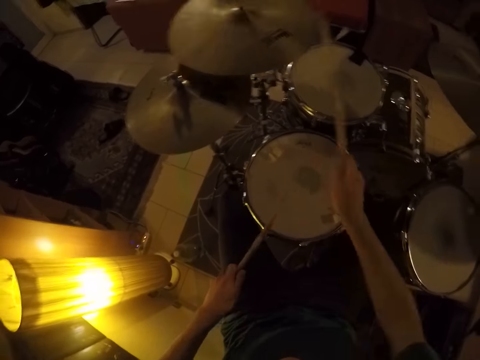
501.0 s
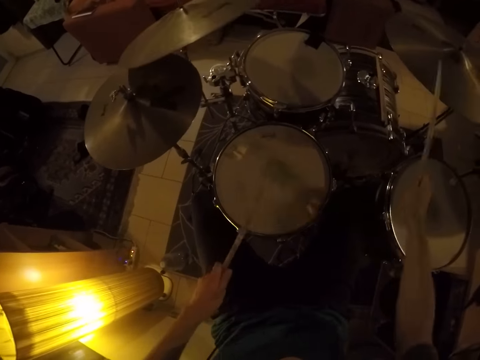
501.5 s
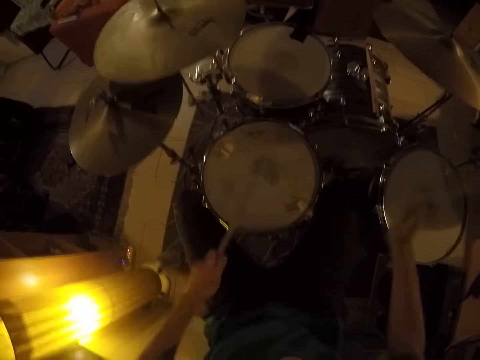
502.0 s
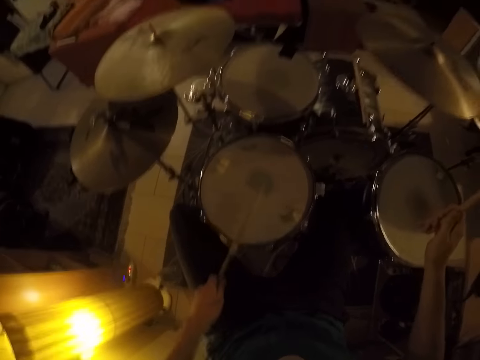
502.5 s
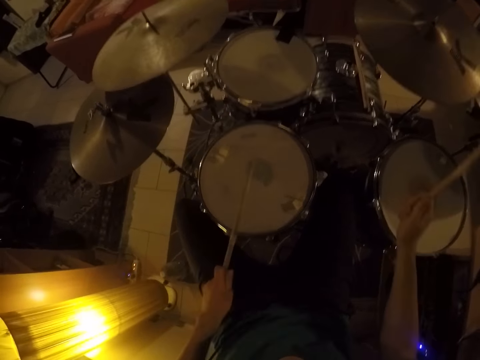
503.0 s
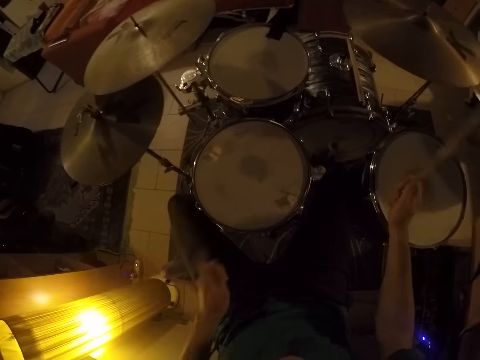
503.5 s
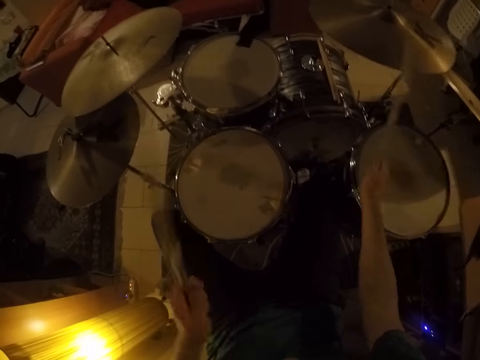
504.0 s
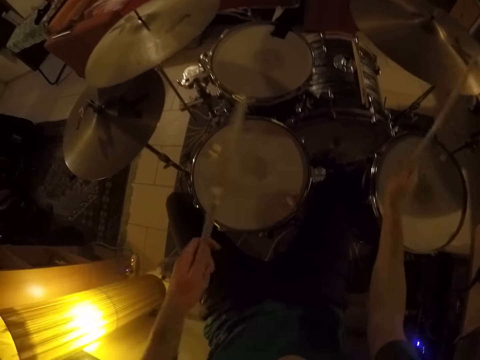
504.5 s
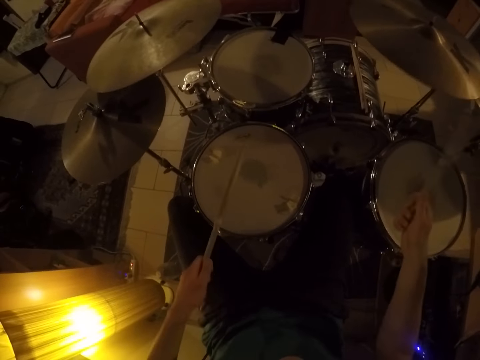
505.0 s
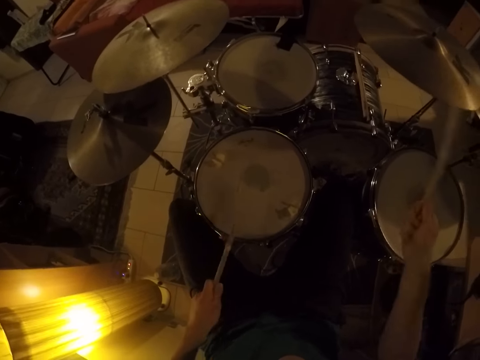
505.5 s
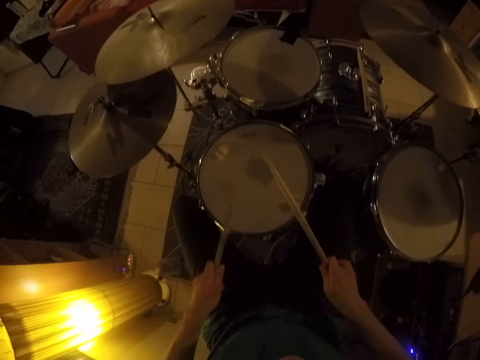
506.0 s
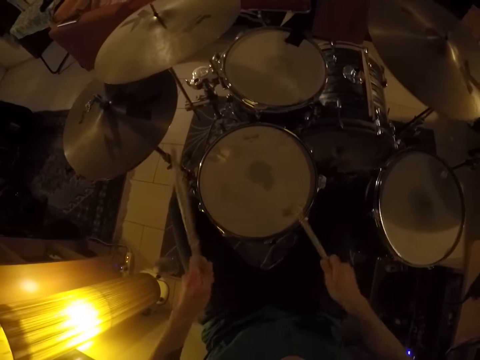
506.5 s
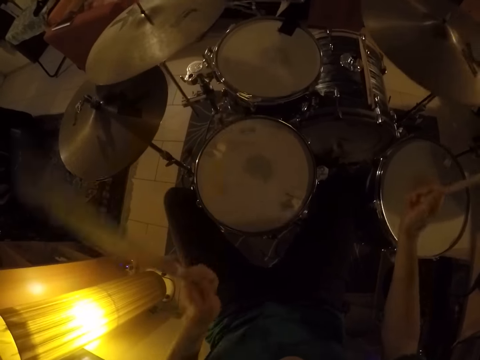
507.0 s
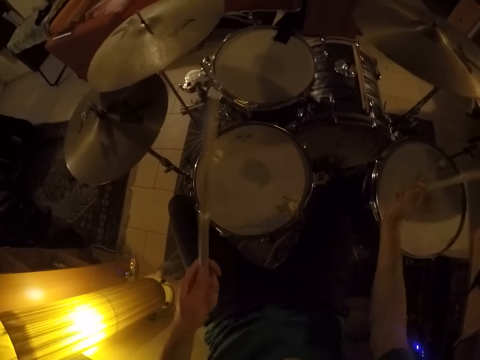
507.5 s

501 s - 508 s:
The camera wearer plays the drum set with the drumstick in his hands and the bass with his left leg.

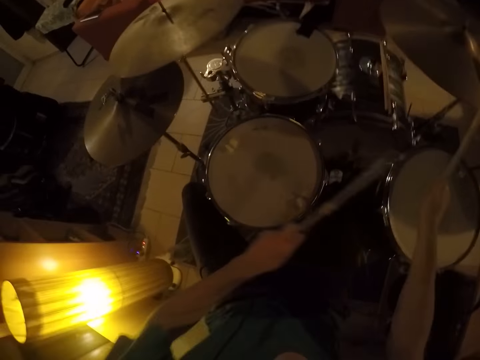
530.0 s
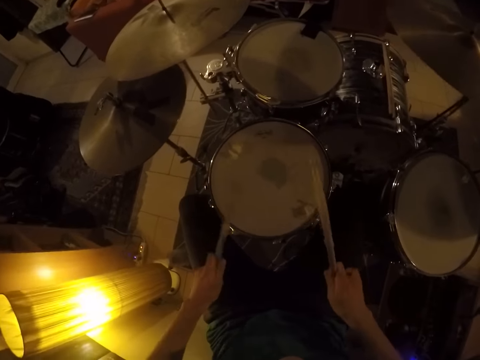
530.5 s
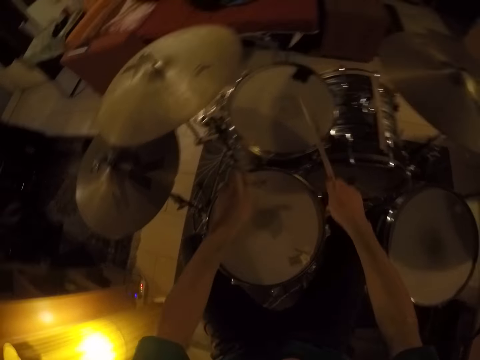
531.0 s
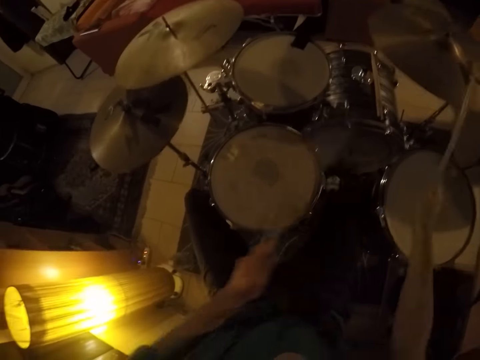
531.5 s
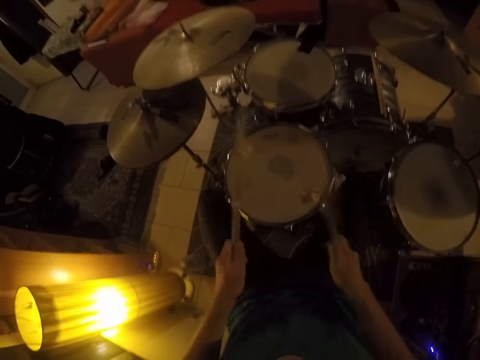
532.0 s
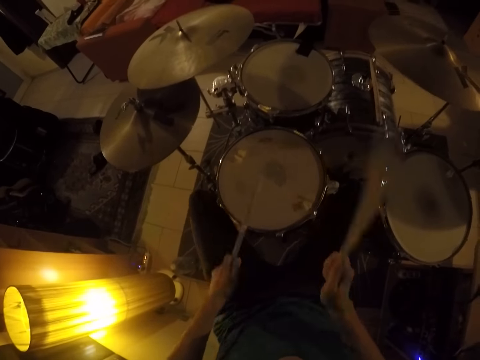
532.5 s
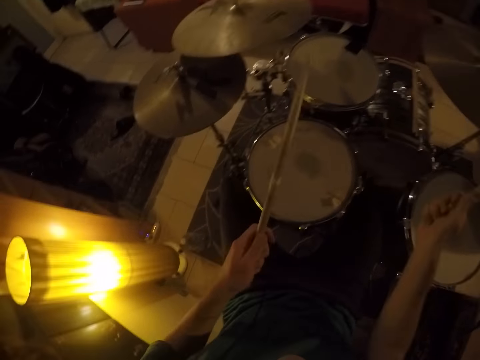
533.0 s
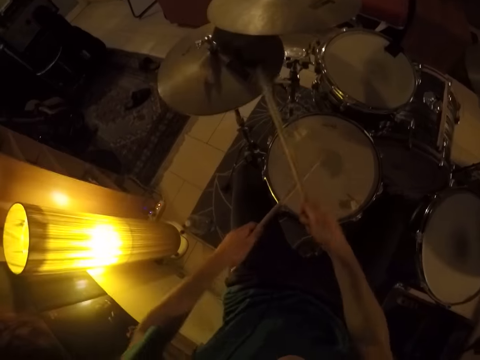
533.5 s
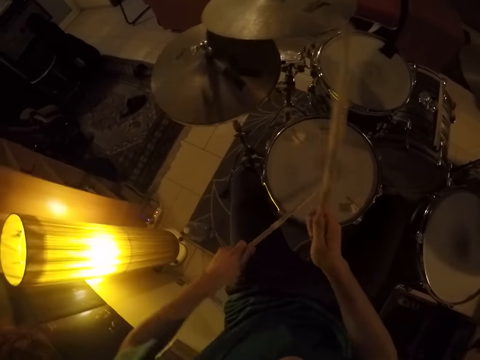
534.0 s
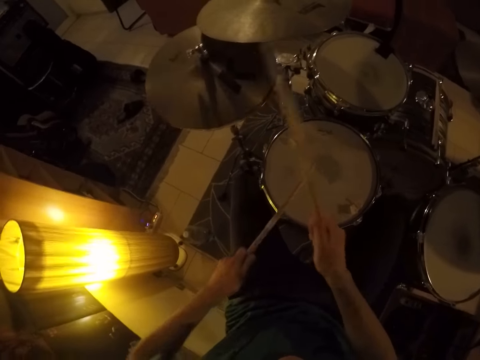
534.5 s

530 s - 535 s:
The camera wearer plays the drum set with the drumstick in his hands.

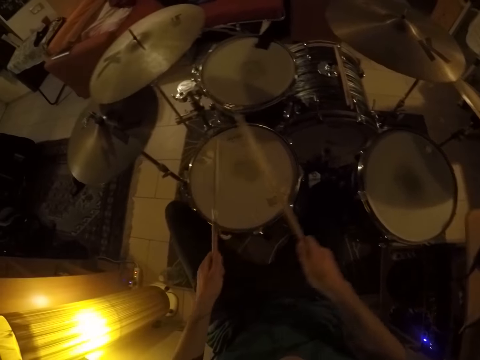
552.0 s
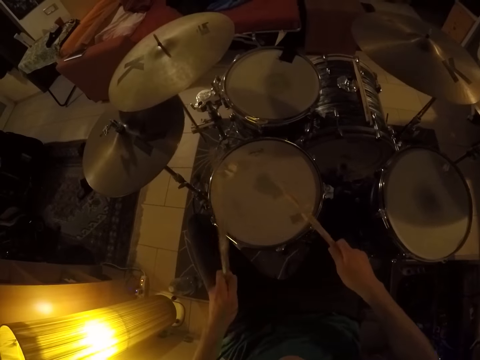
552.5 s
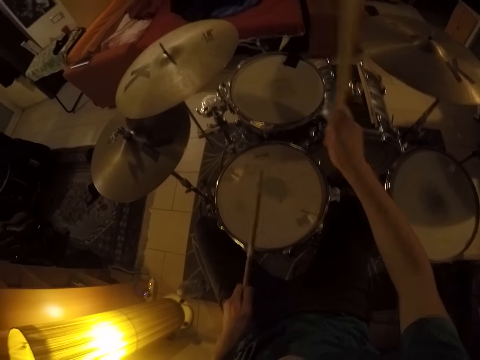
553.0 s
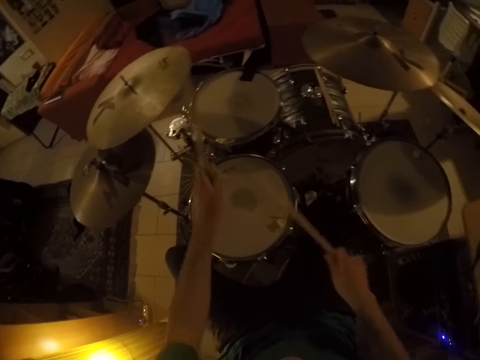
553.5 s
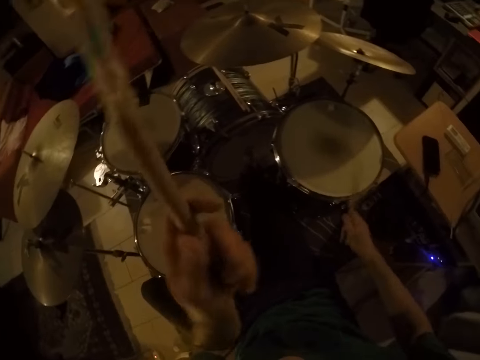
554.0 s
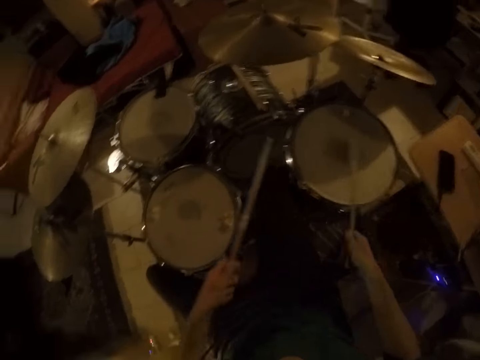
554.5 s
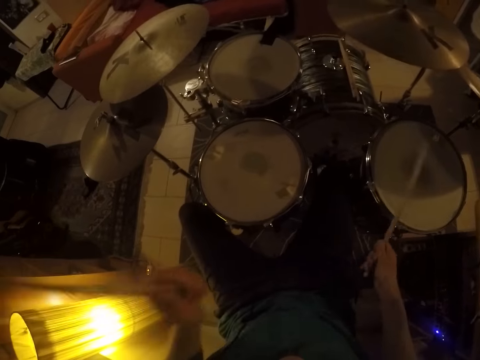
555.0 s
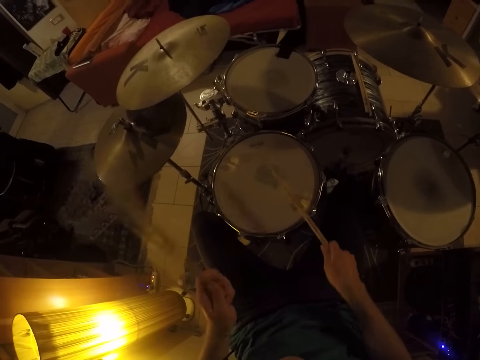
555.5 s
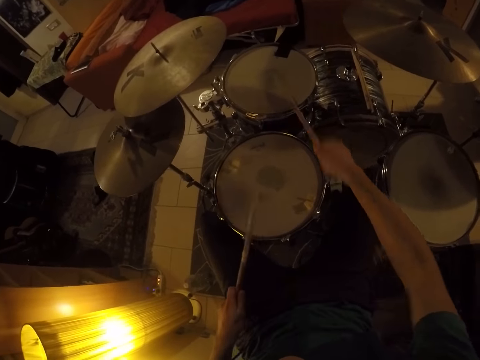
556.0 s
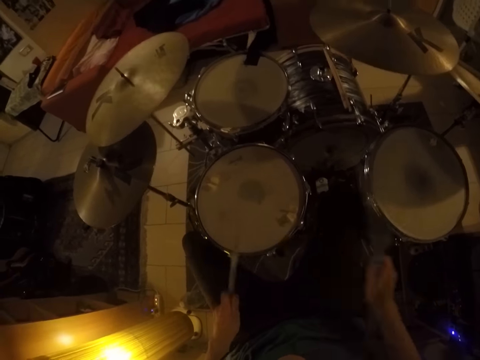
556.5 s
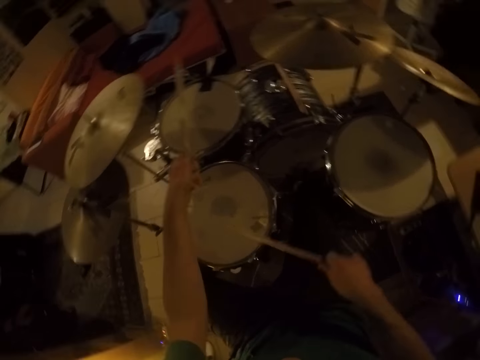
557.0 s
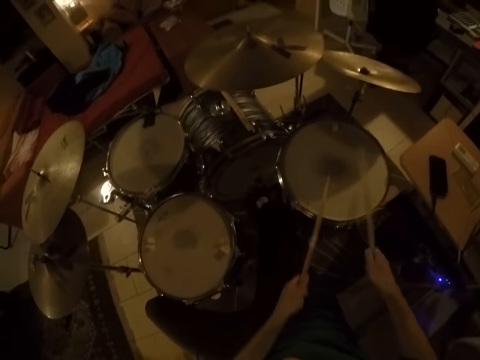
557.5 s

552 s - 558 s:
The camera wearer takes the drumstick in his left hand with his right hand. He plays the drum set with the drumstick in his hands.

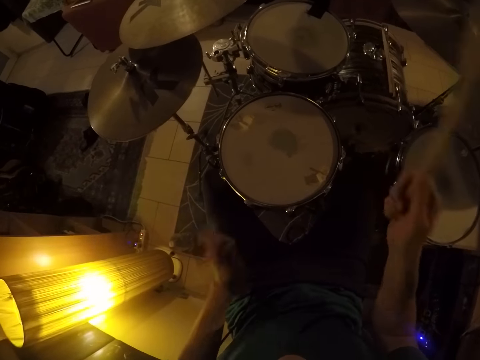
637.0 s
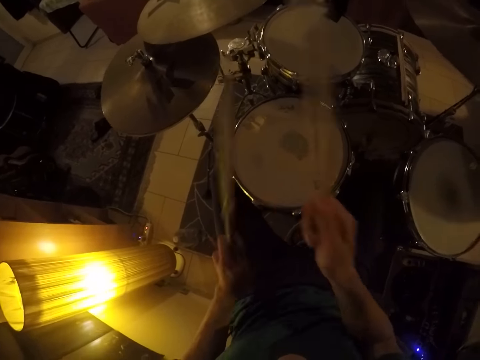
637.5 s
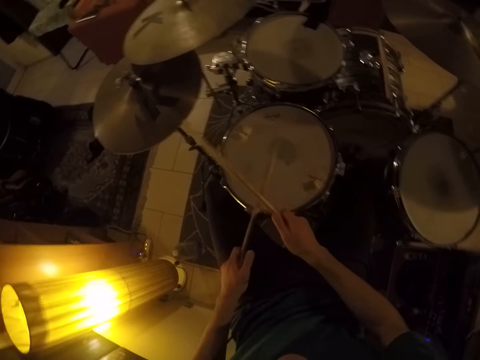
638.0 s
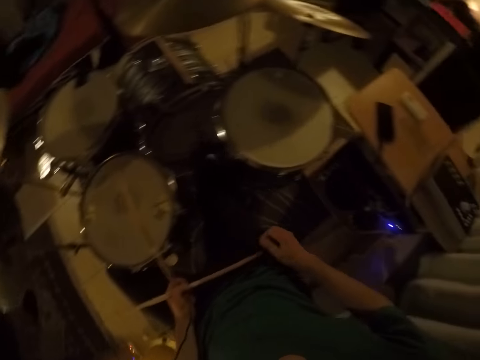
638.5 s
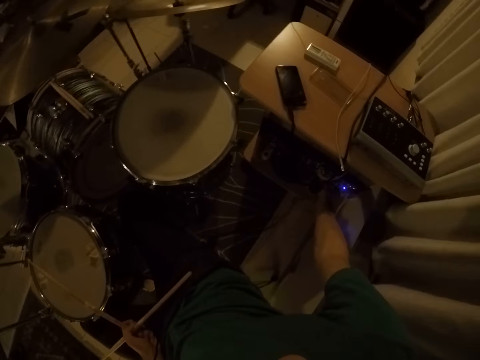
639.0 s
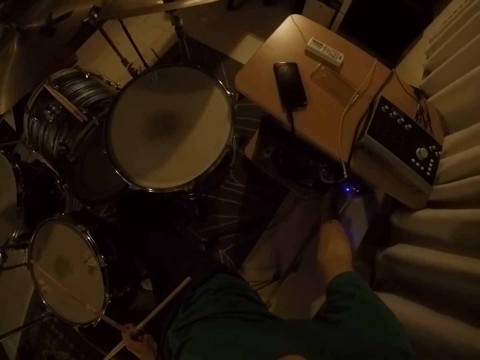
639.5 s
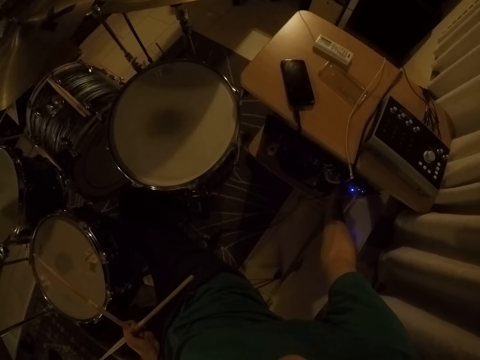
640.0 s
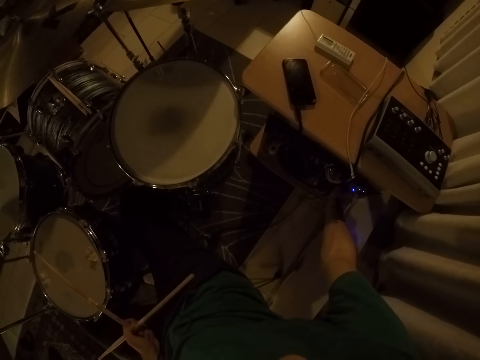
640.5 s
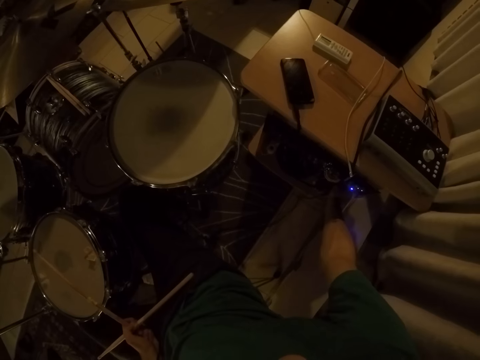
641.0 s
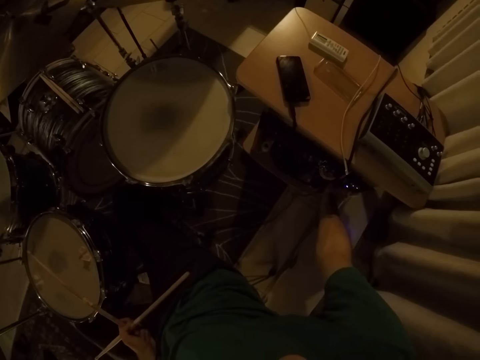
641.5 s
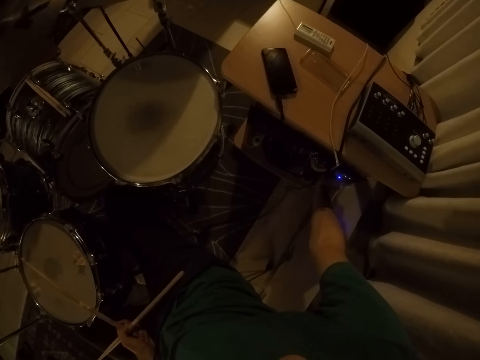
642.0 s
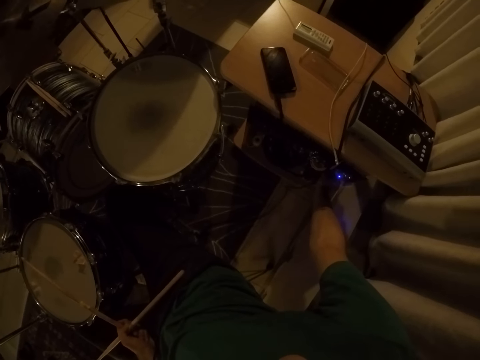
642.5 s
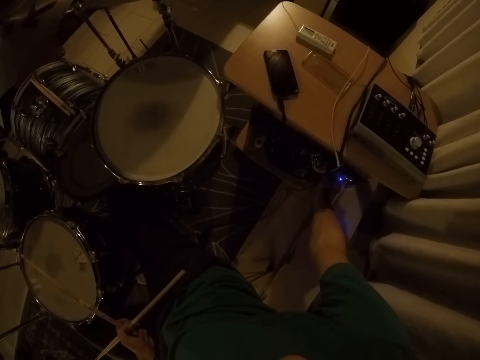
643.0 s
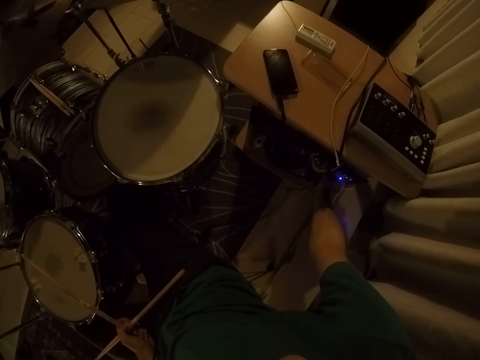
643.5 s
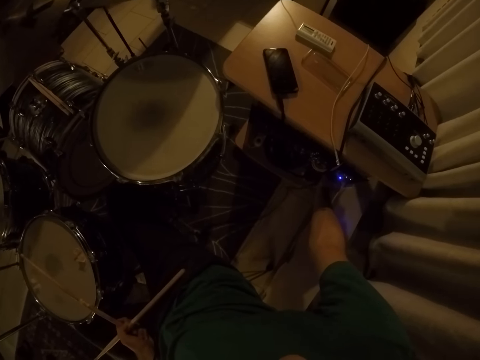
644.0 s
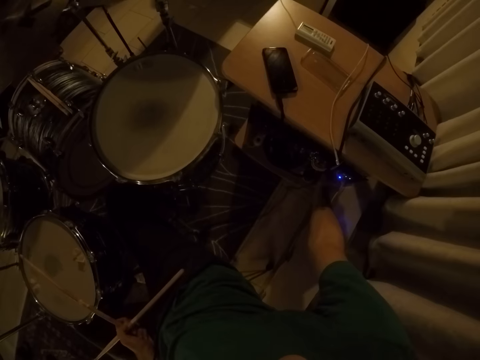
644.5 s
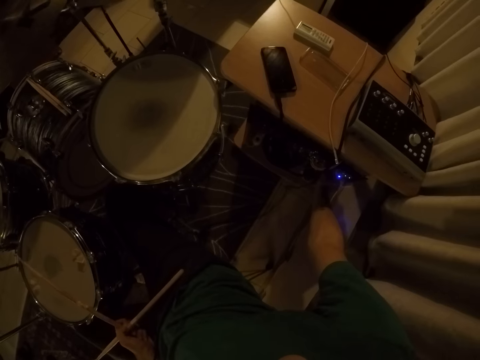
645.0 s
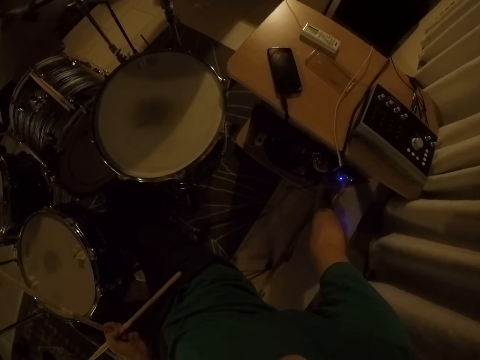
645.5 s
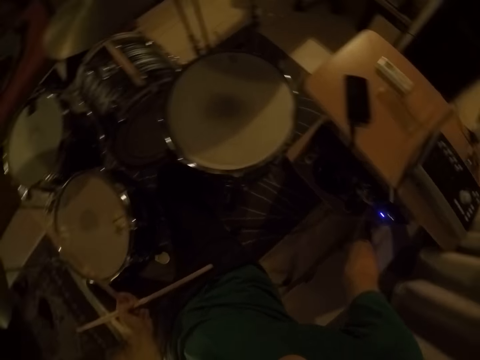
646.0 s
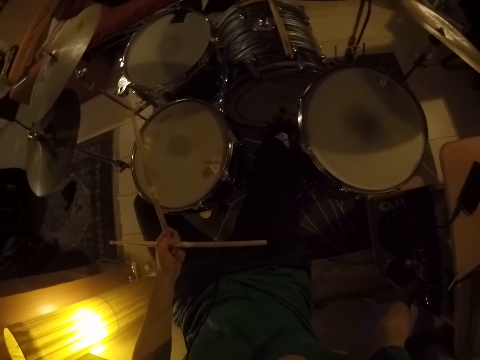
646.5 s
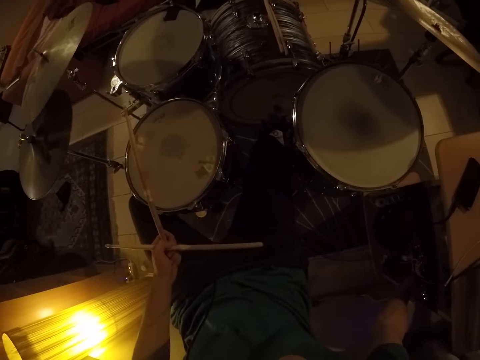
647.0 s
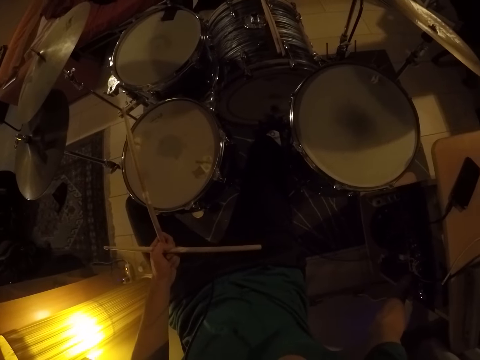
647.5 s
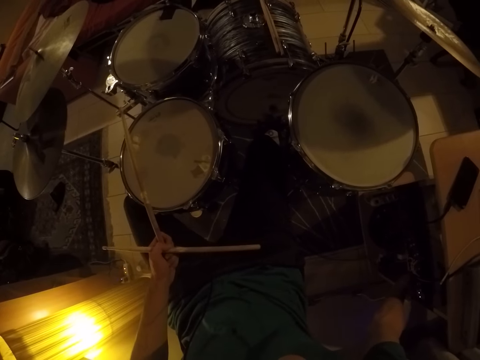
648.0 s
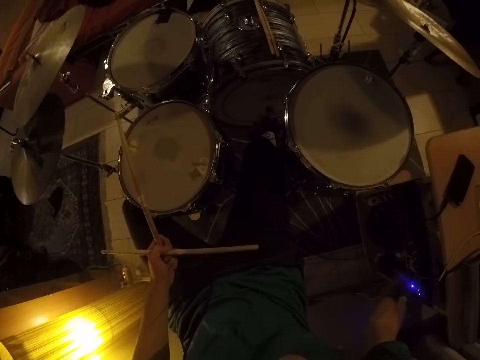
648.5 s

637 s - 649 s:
The camera wearer holds the two drum sticks in his left hand. He presses the switch under the table with his right hand. He changes the sound.
